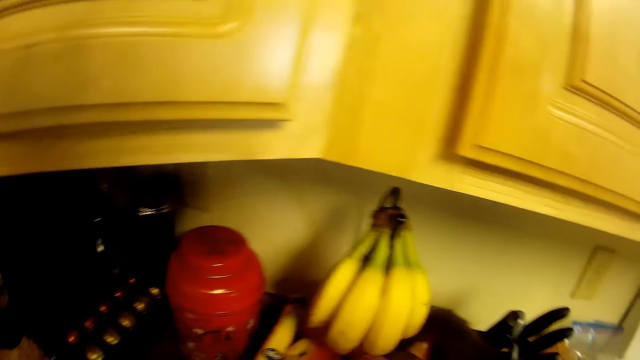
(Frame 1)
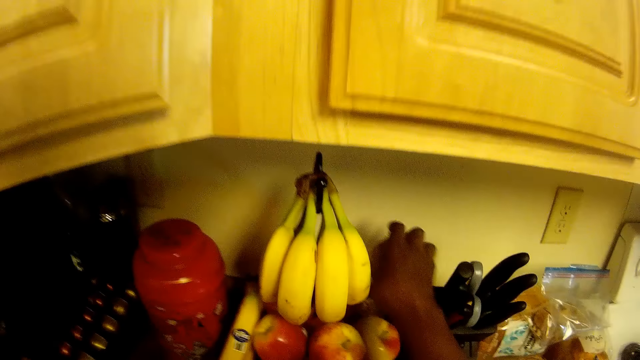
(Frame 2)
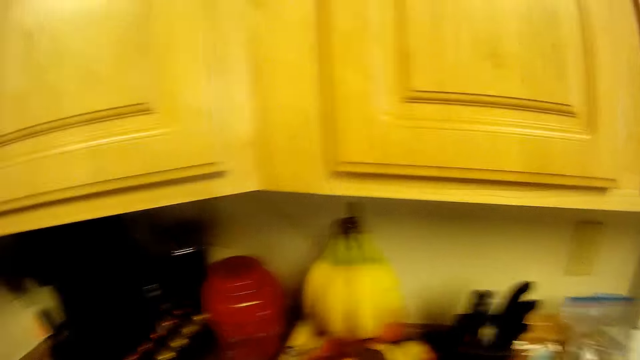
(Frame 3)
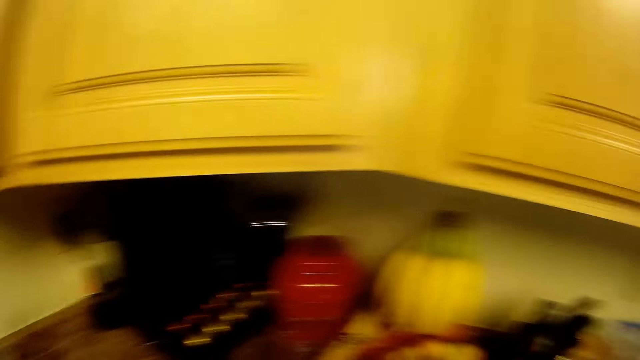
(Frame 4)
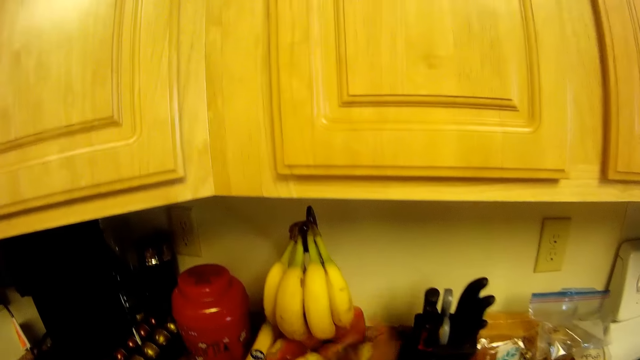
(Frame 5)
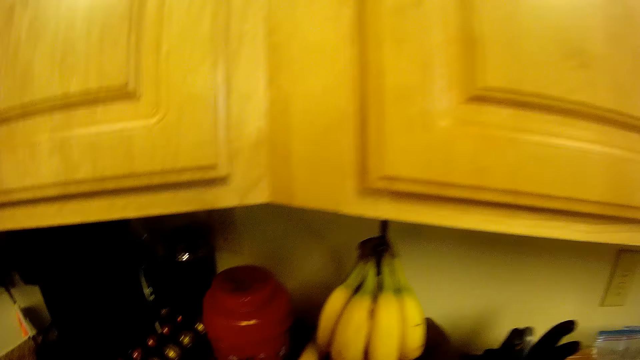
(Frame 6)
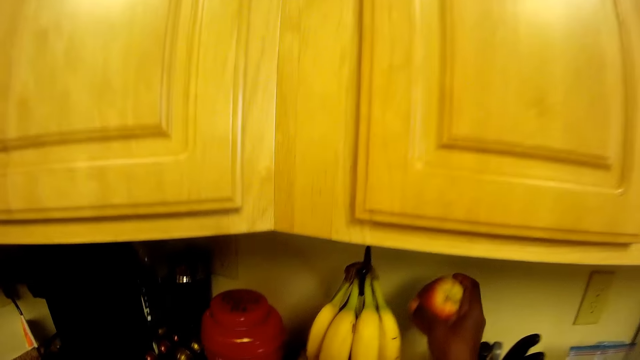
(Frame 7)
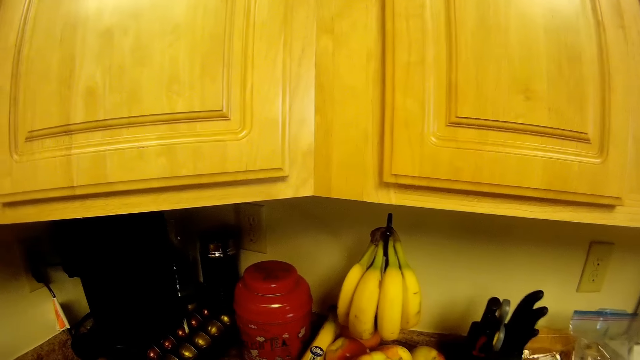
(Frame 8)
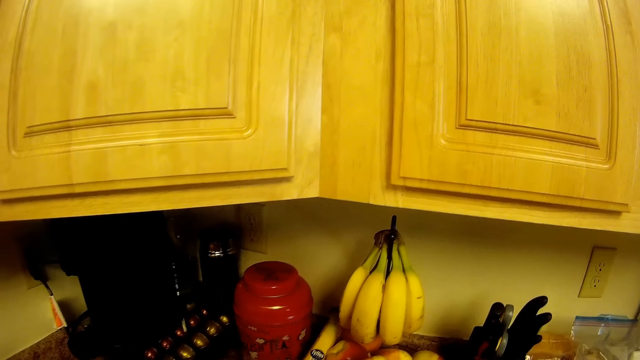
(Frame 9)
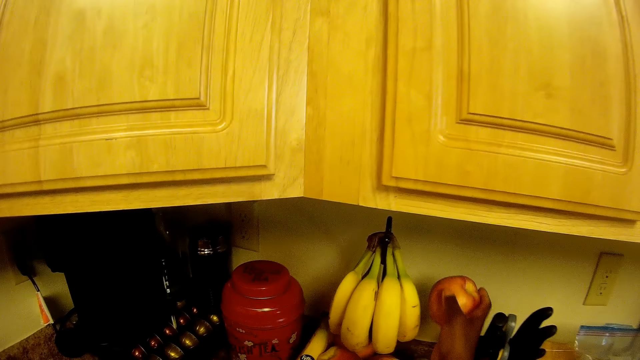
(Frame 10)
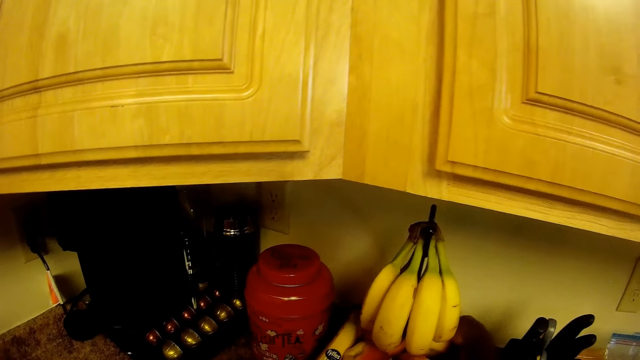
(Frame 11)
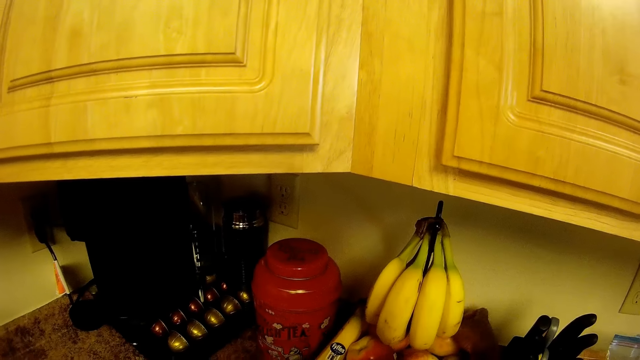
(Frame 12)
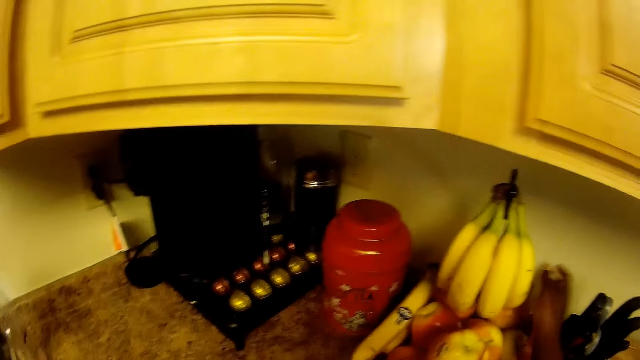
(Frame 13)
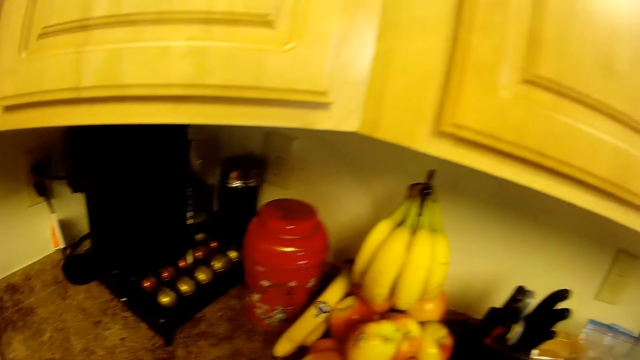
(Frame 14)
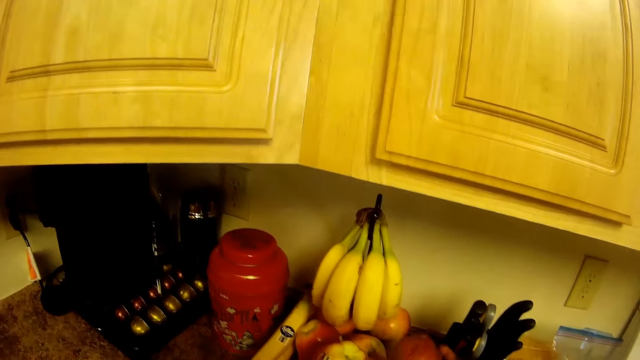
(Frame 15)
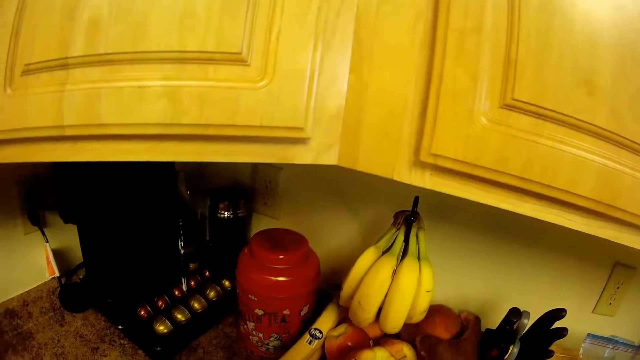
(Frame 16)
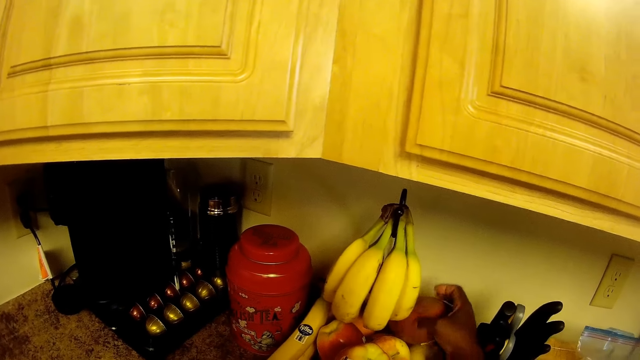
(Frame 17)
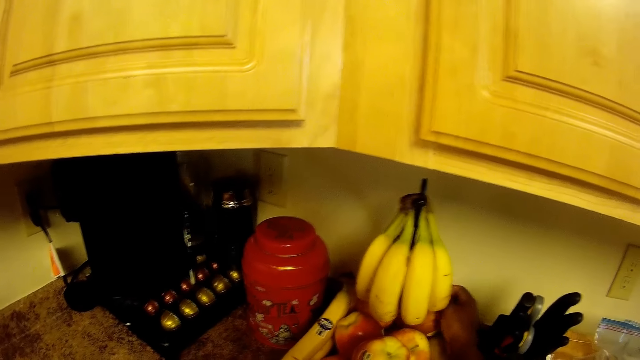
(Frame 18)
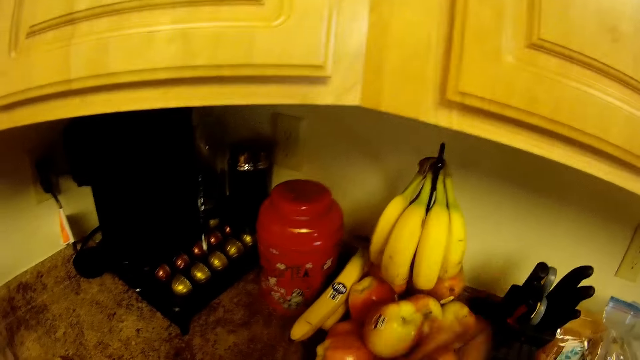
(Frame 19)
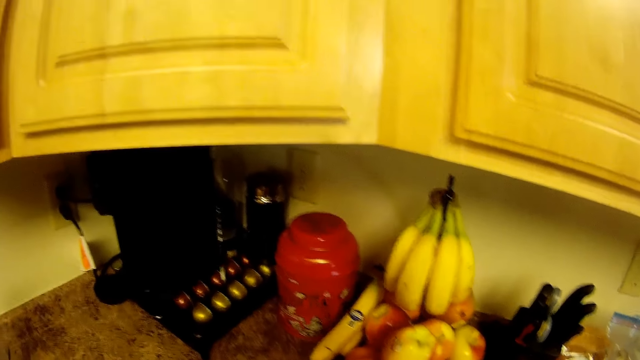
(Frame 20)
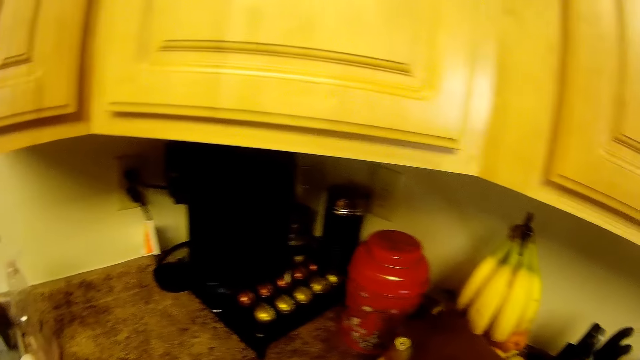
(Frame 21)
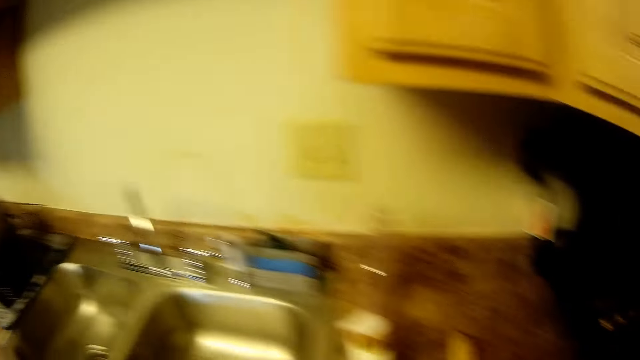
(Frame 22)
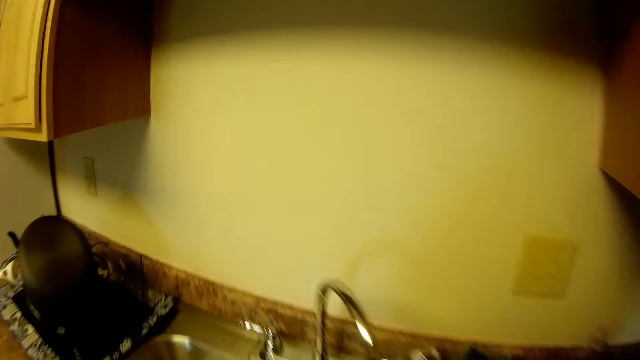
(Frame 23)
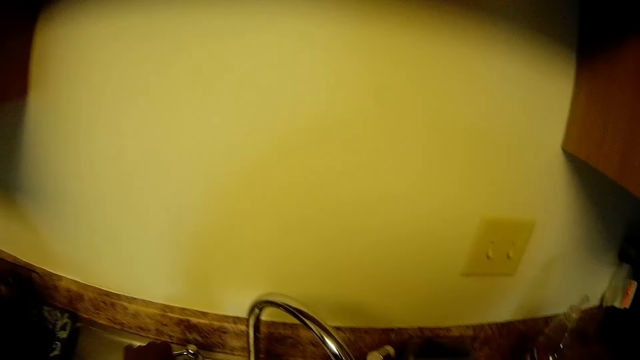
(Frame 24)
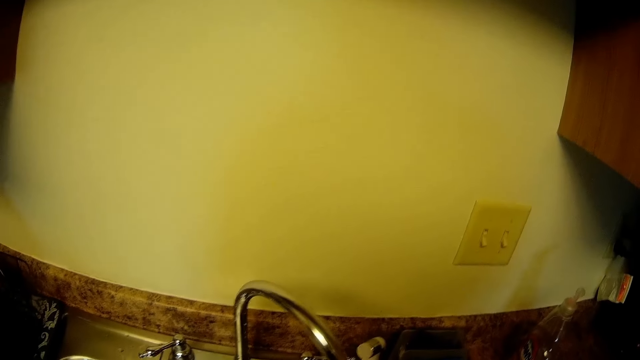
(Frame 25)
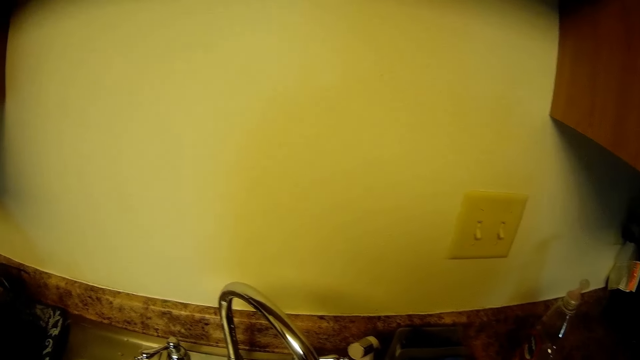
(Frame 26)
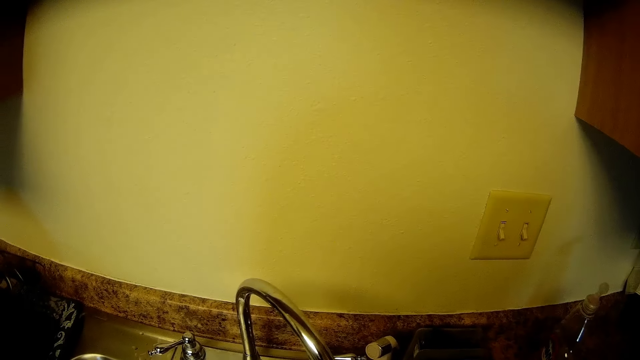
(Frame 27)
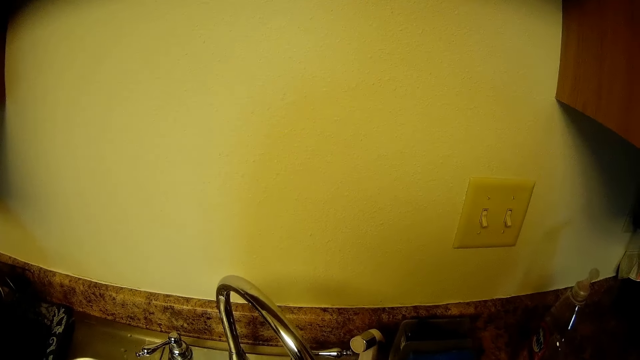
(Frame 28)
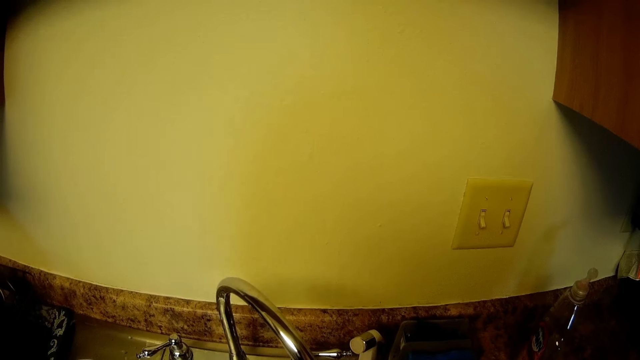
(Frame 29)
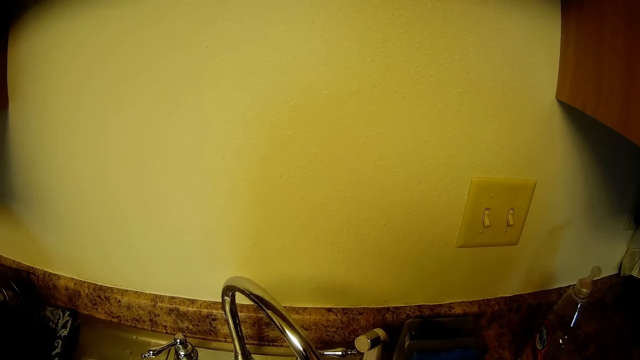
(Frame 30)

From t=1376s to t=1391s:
The camera wearer picks up an apple from the table with her right hand. She picks up an apple from the table with her right hand again. She drops the apple in her right hand on the table. She drops the apple on the table with her right hand. She opens the tap with her left hand.

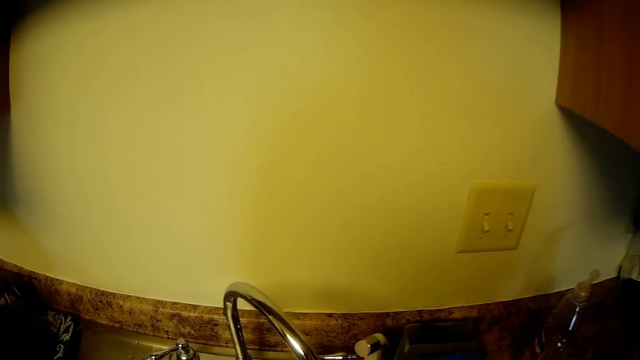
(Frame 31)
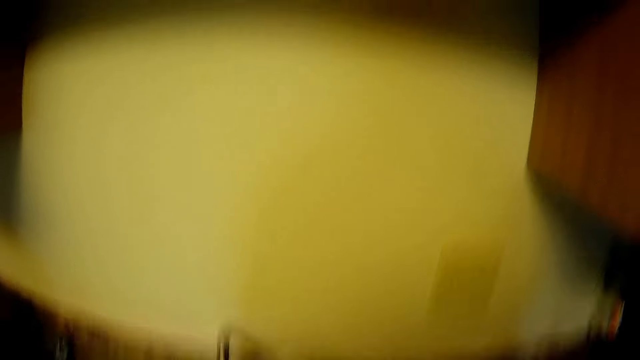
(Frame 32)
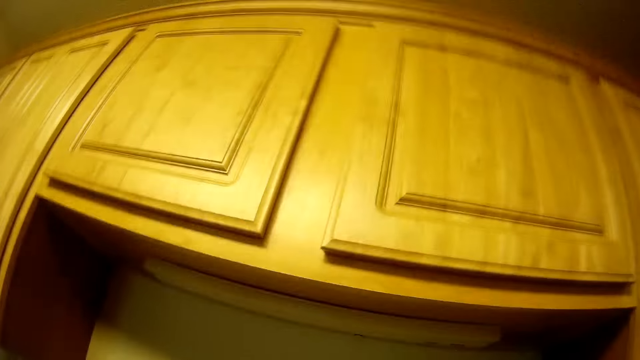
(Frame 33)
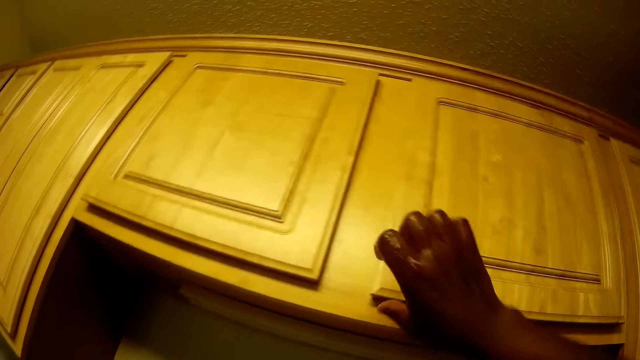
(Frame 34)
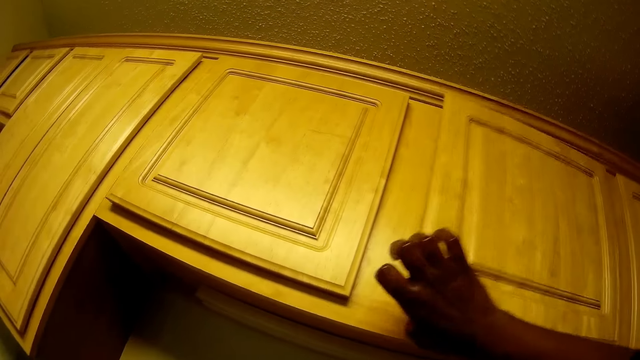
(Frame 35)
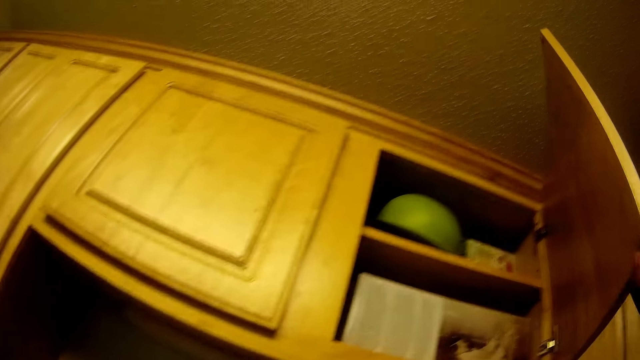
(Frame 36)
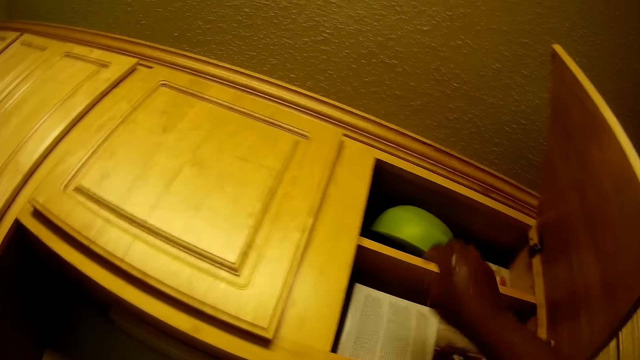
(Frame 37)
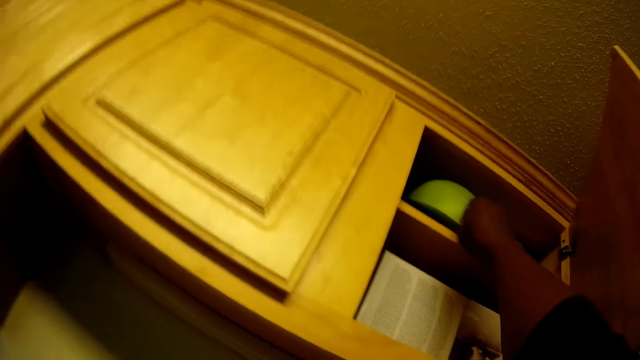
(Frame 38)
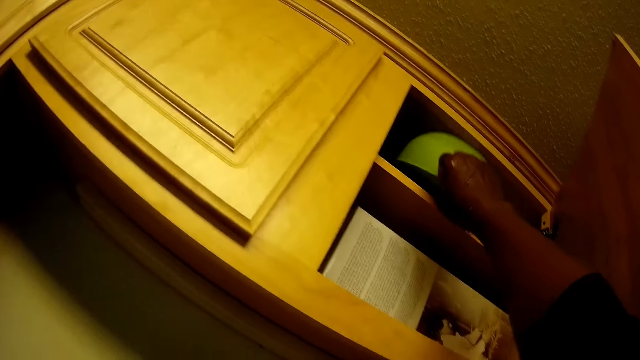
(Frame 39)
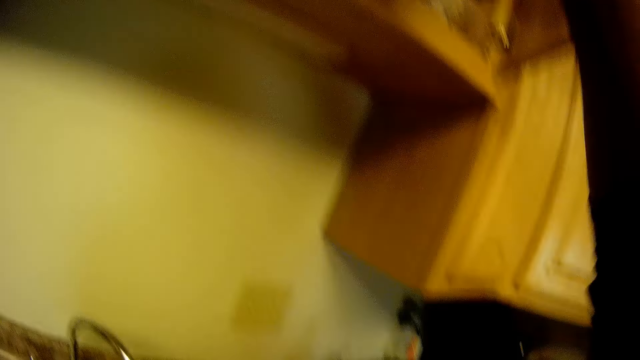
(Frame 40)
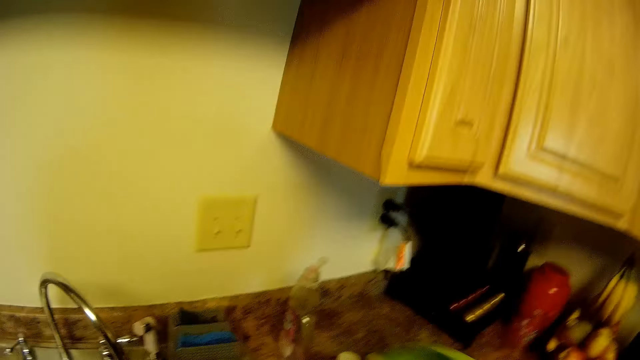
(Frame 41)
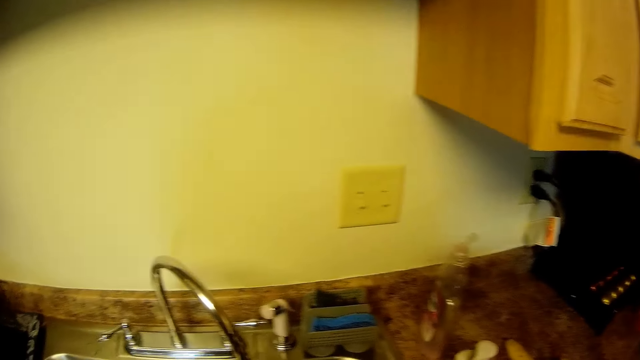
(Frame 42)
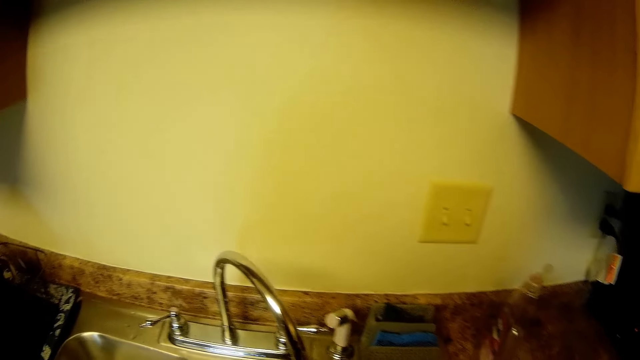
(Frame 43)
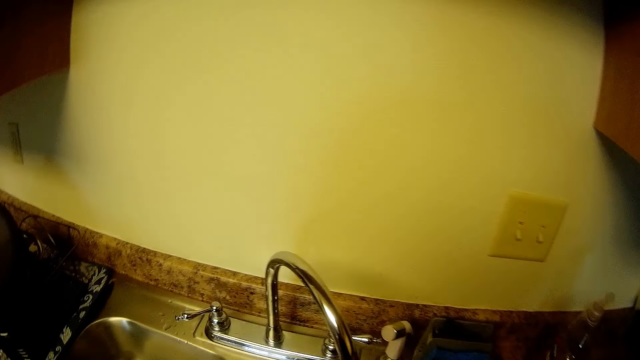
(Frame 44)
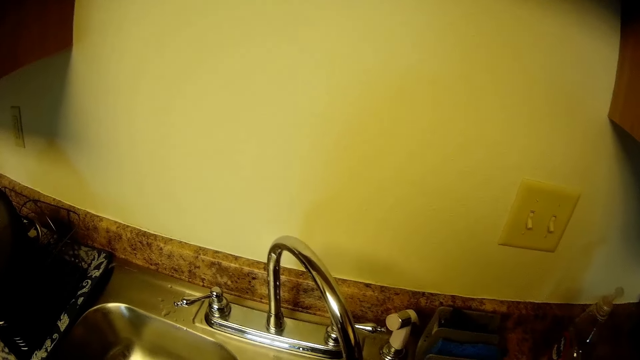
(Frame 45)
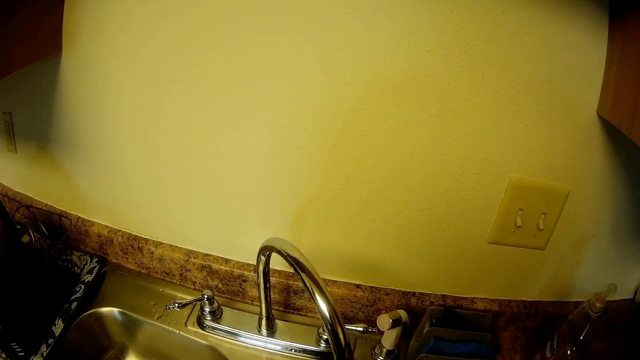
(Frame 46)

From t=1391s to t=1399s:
The camera wearer opens a cabinet with her right hand. She picks up a bowl from the cabinet with her right hand. She places the bowl on the countertop.
